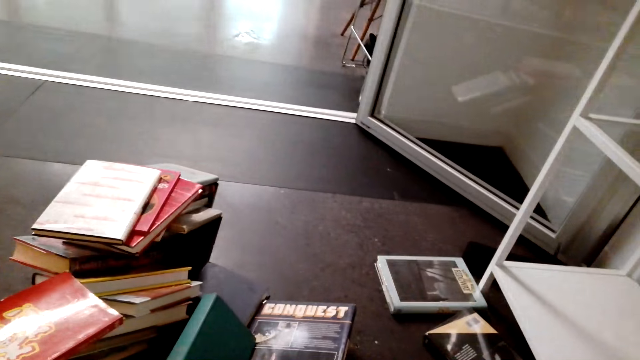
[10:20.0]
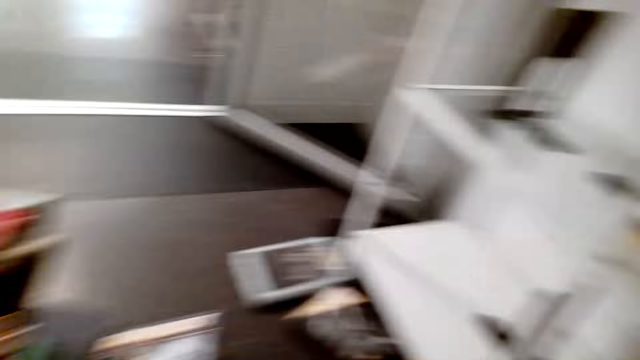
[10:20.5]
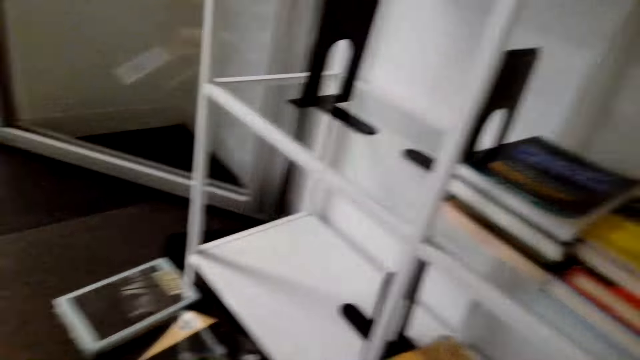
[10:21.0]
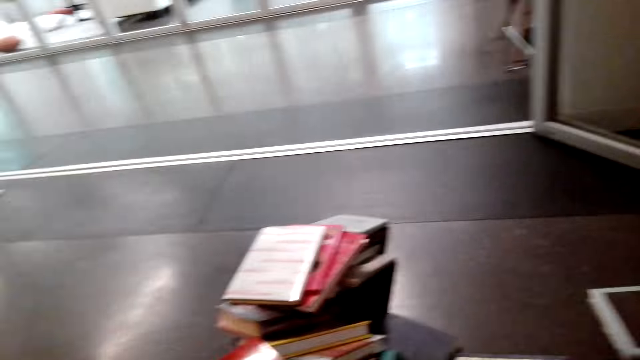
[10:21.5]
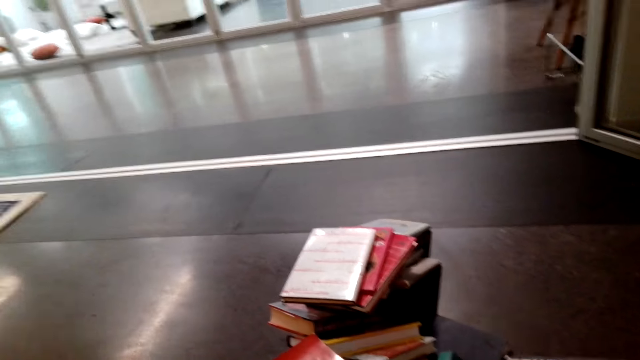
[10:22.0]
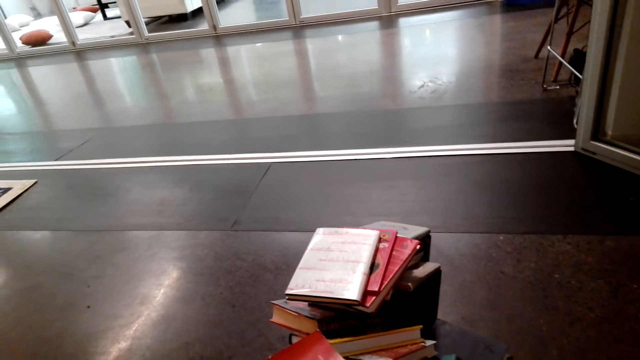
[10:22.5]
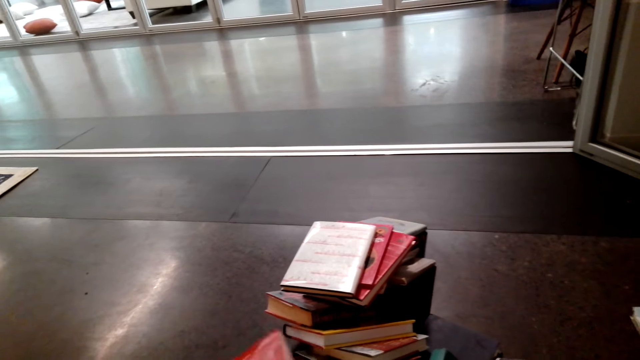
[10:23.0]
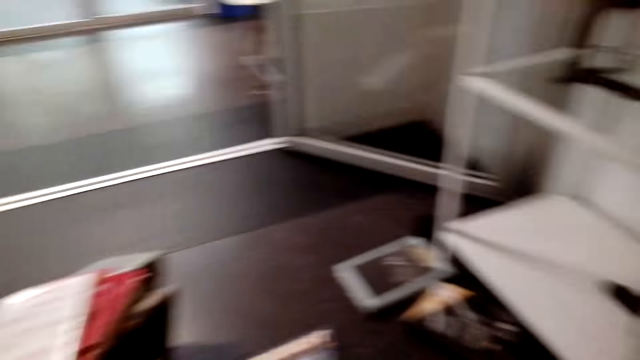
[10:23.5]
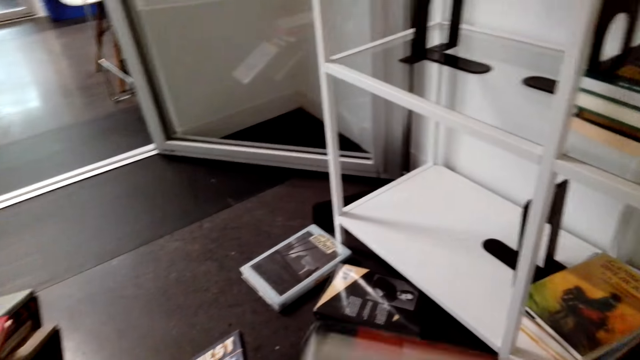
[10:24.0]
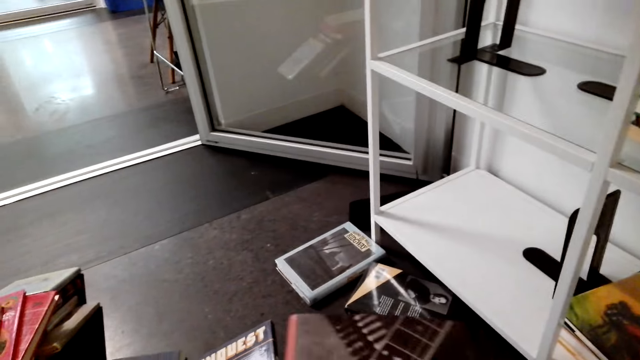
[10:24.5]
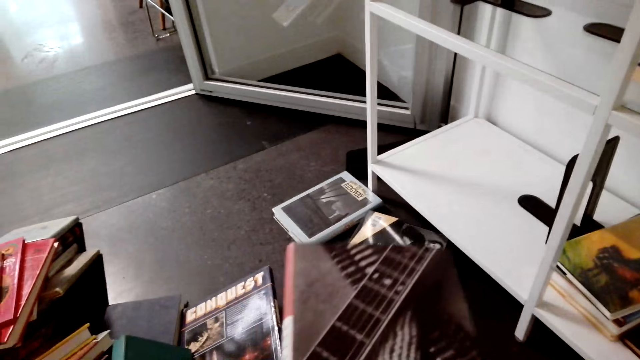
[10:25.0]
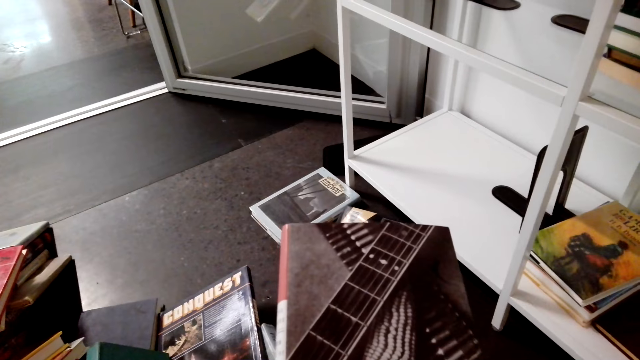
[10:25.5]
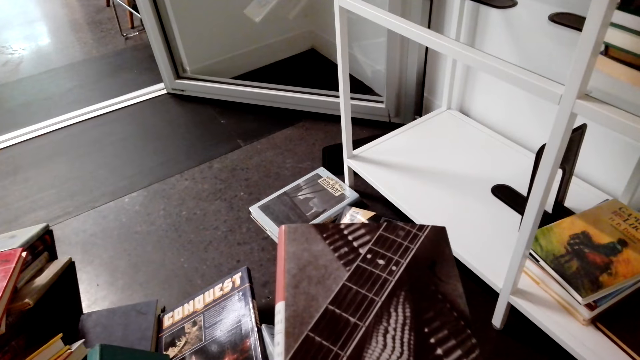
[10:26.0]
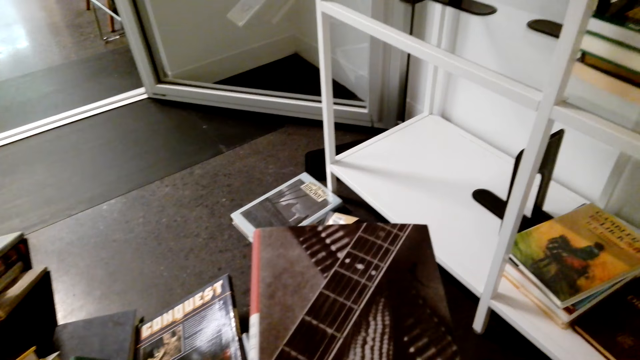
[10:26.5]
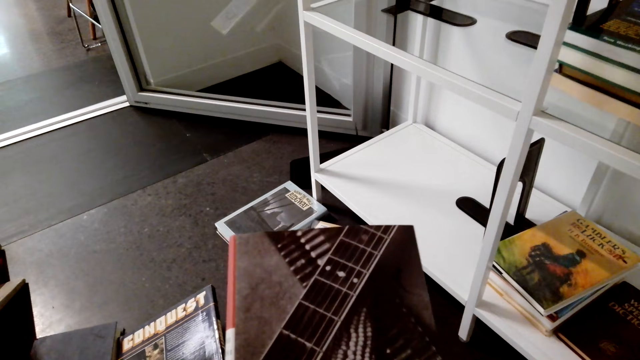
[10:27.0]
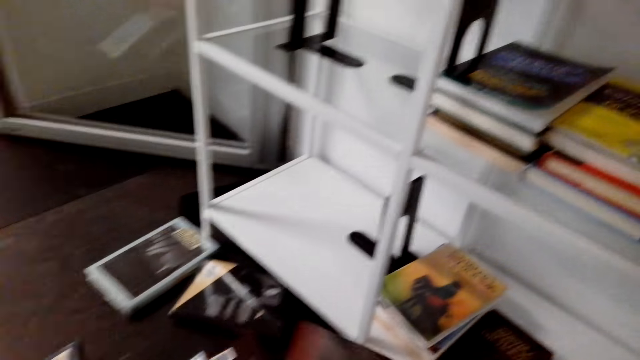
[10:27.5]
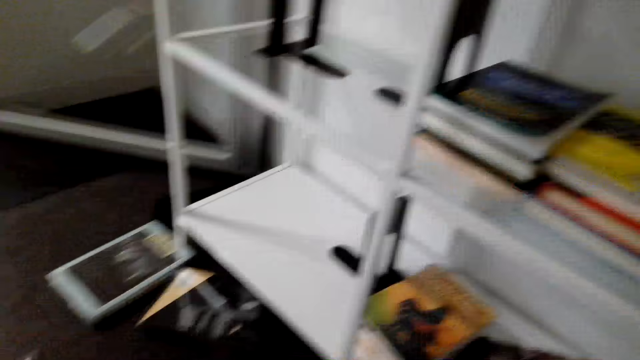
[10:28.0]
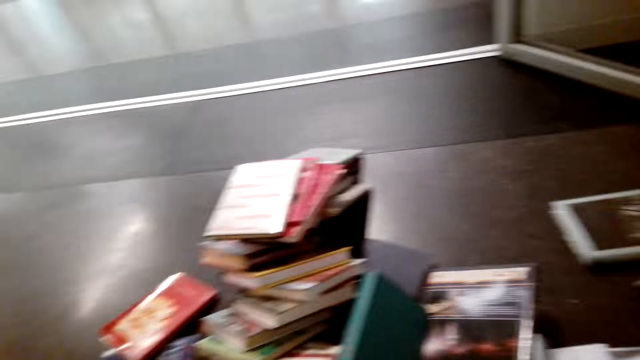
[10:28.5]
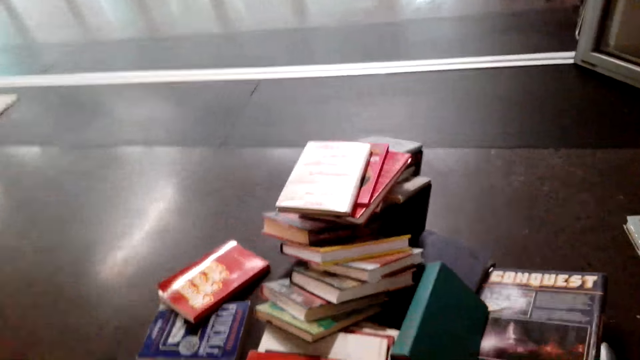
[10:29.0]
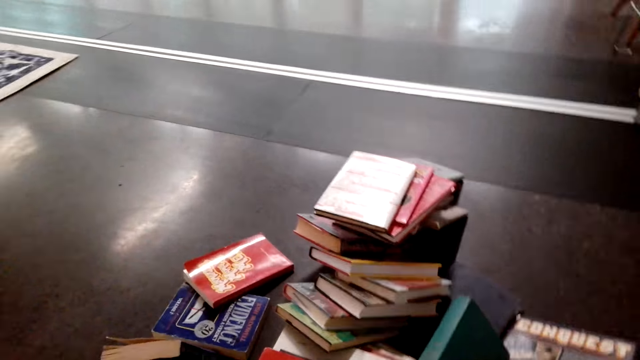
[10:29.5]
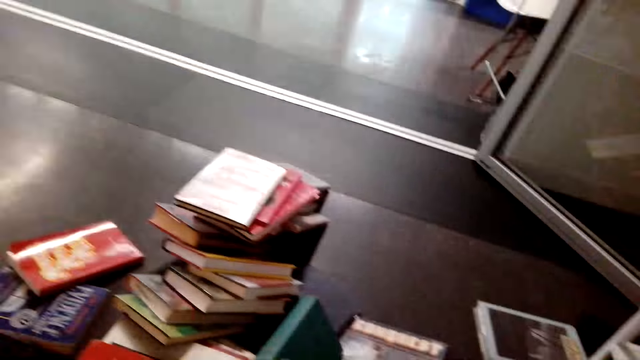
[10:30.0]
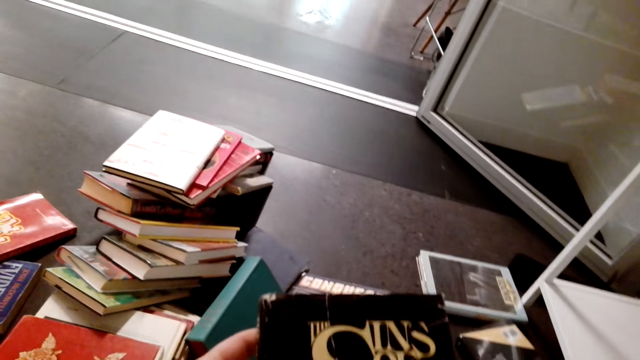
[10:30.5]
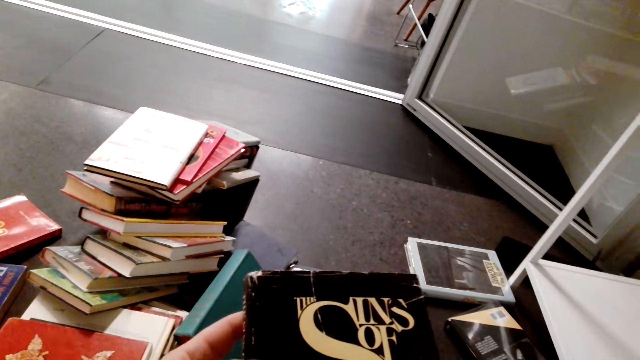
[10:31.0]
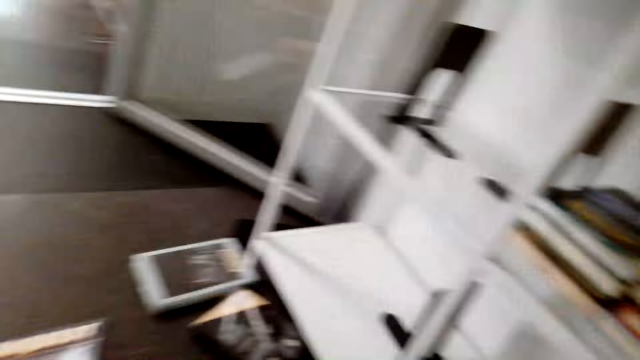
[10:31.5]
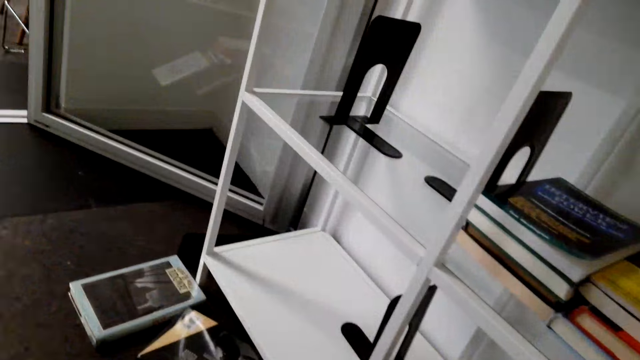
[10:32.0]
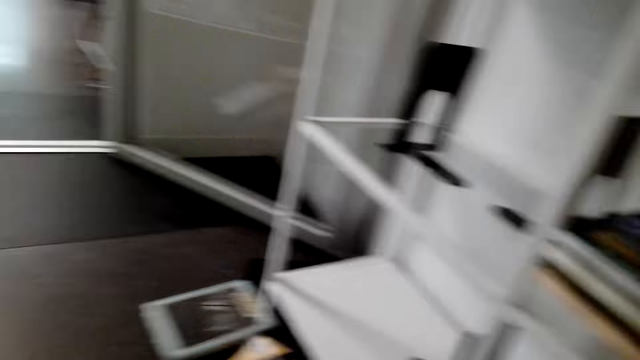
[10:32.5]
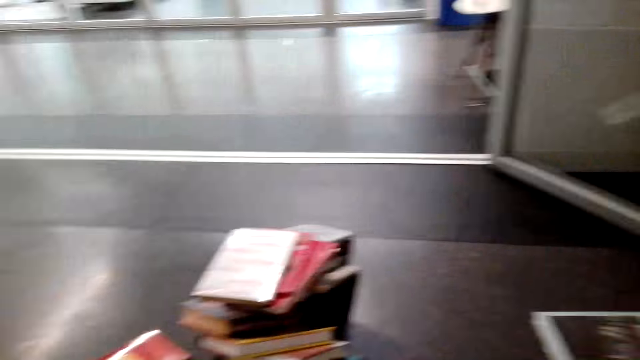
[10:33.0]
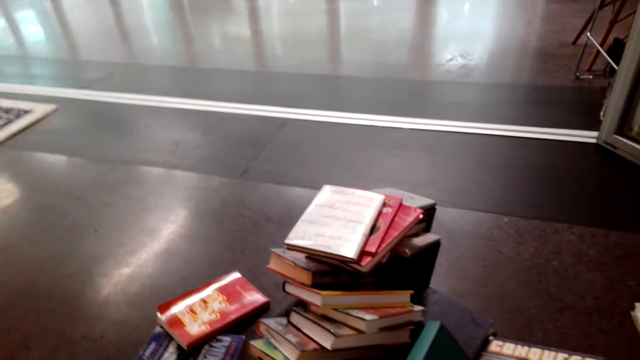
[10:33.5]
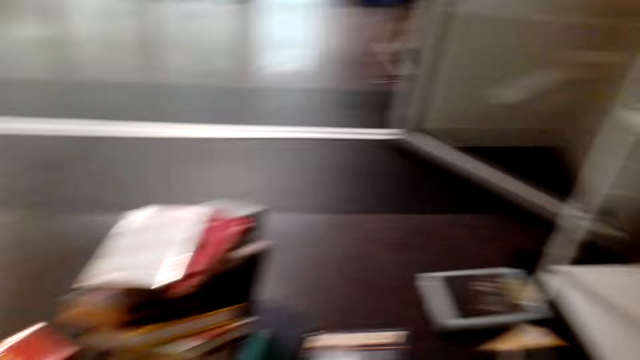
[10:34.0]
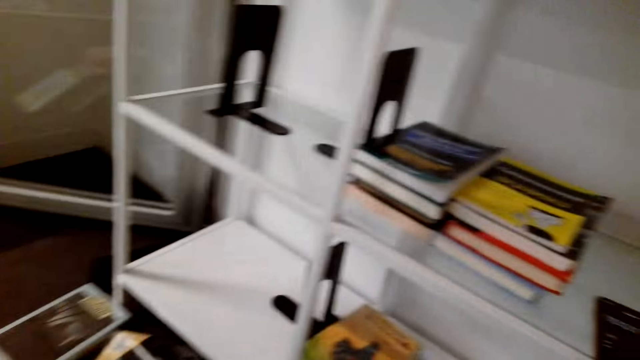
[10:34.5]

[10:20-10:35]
The camera wearer puts a story book with her hands. She holds the story book with her hands. She stands on the floor. She holds the story book with her hands. She stands on the floor.

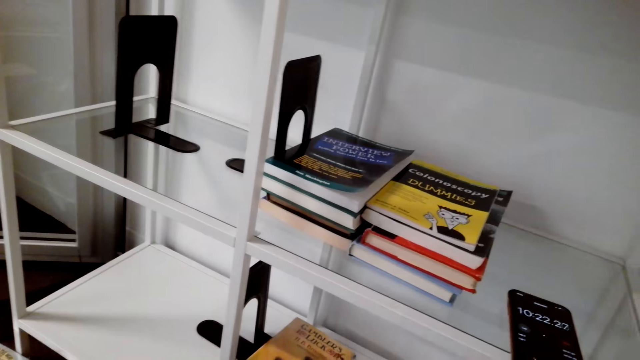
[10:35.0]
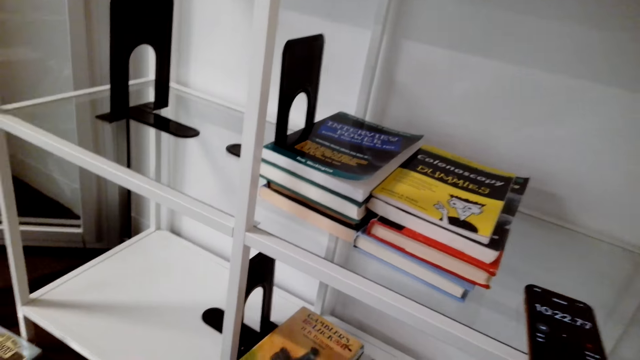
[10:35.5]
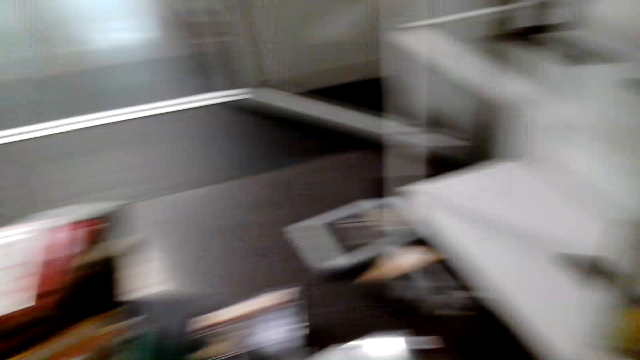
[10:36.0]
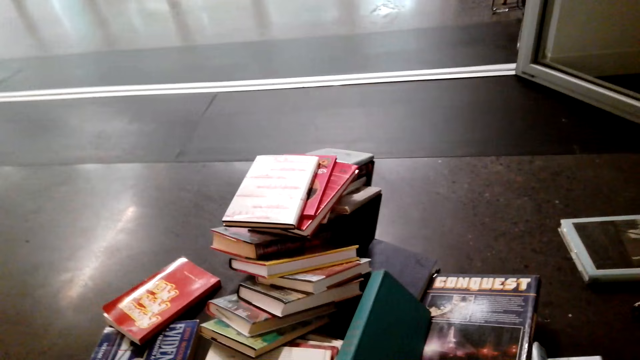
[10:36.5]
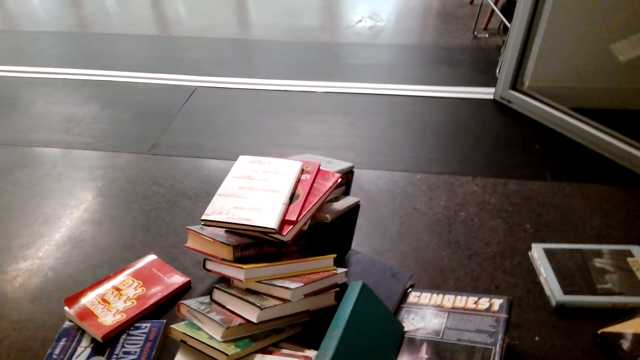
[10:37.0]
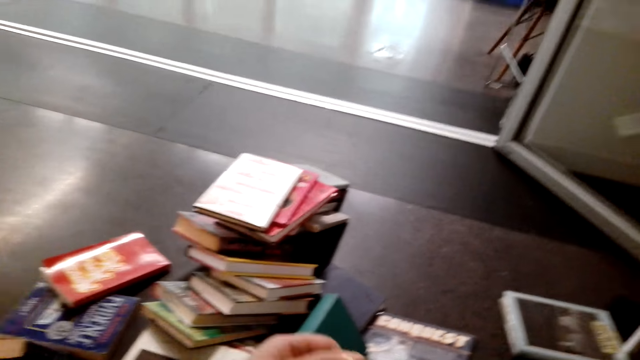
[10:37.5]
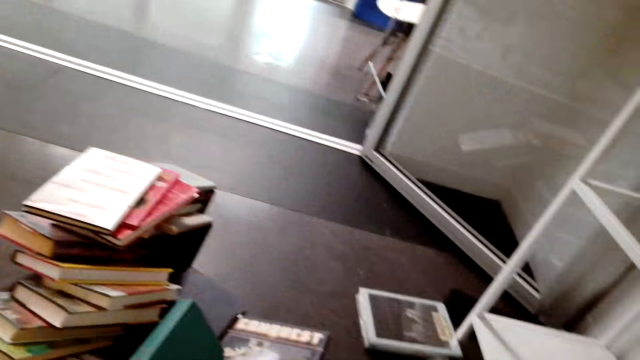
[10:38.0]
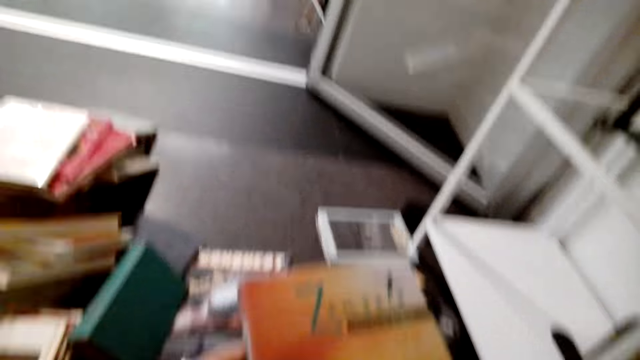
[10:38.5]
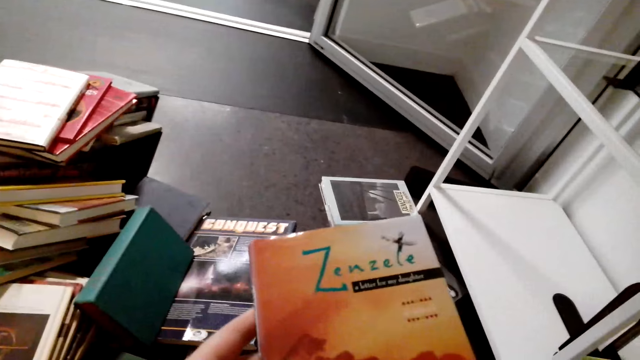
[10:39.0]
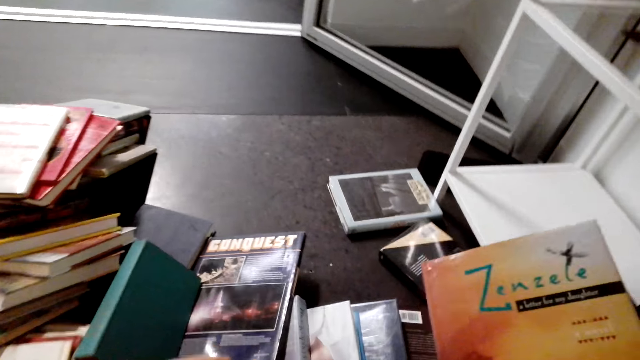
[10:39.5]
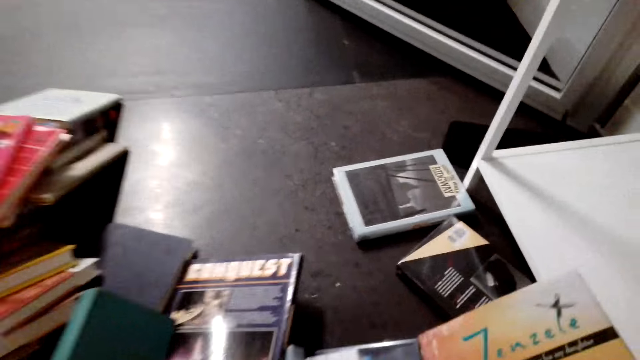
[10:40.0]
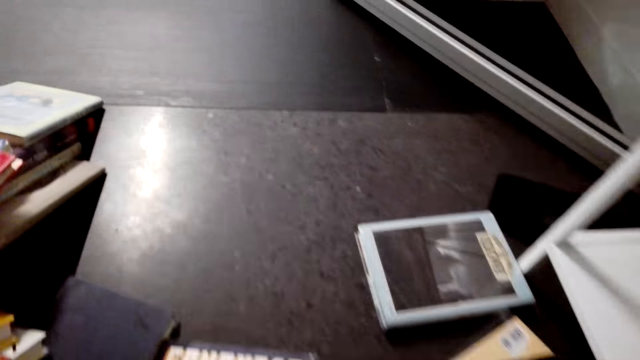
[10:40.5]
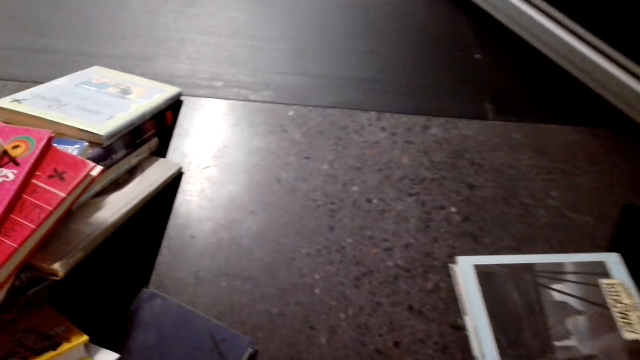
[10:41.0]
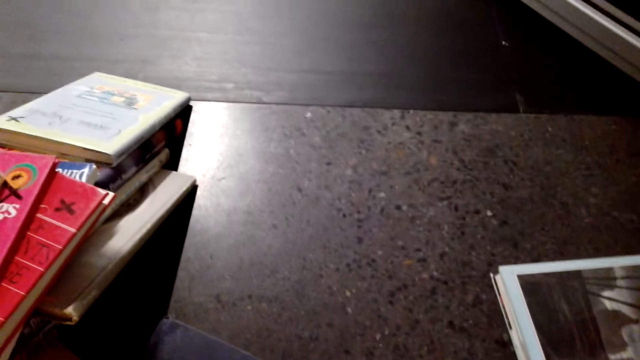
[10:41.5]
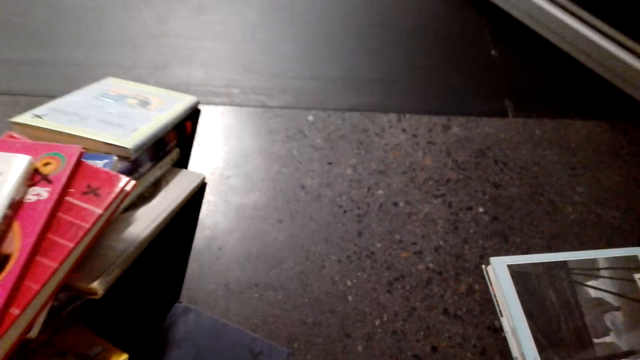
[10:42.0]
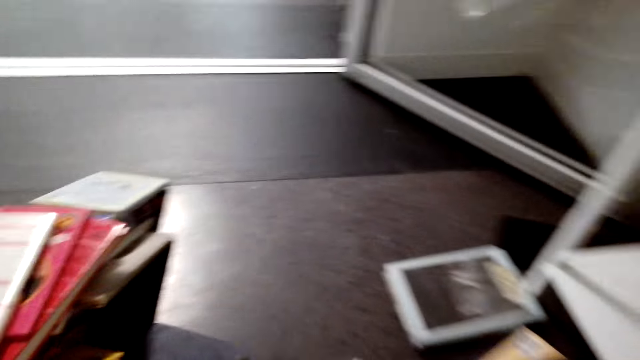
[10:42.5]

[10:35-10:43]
The camera wearer holds a story book with her hands. She stands on the floor.
